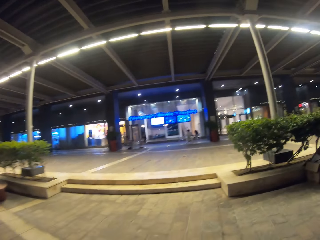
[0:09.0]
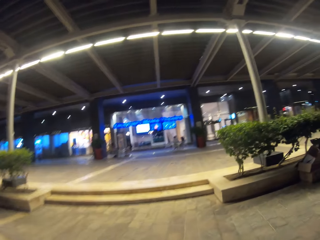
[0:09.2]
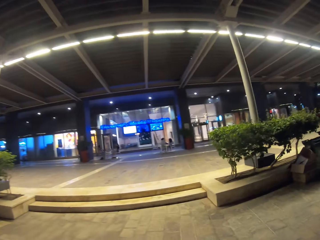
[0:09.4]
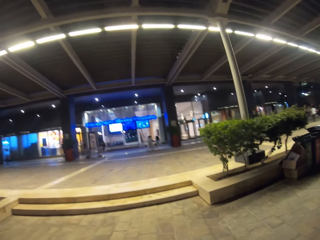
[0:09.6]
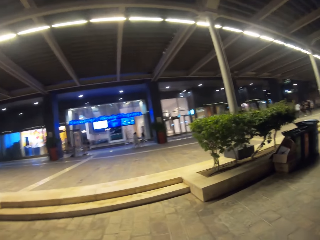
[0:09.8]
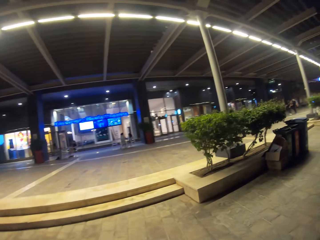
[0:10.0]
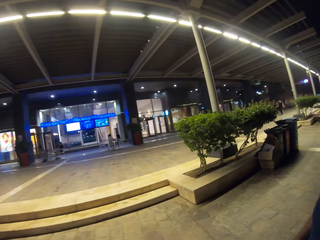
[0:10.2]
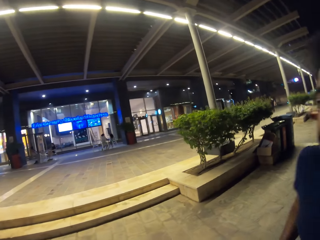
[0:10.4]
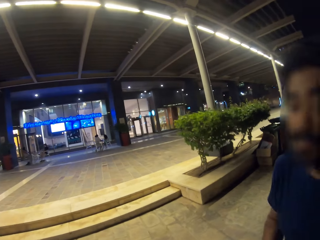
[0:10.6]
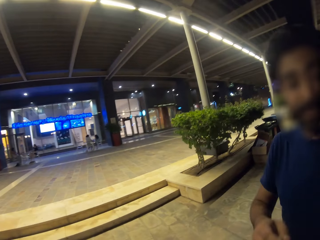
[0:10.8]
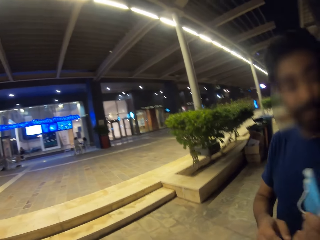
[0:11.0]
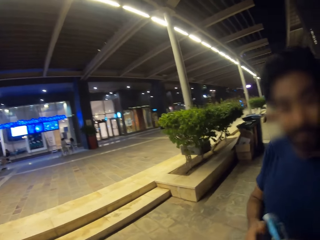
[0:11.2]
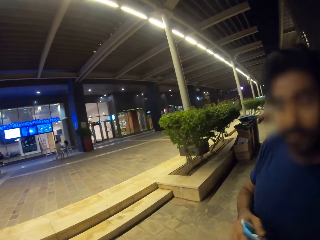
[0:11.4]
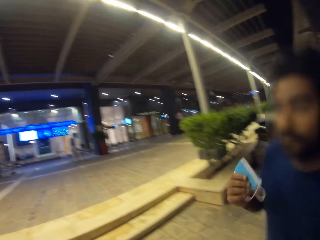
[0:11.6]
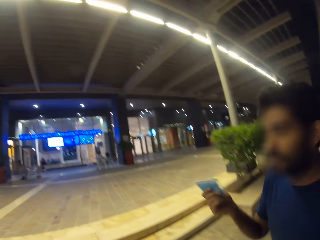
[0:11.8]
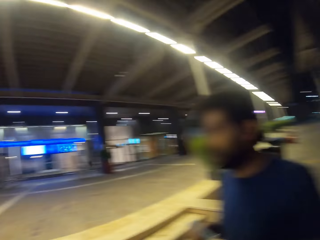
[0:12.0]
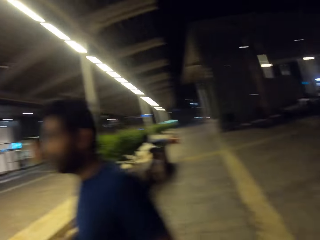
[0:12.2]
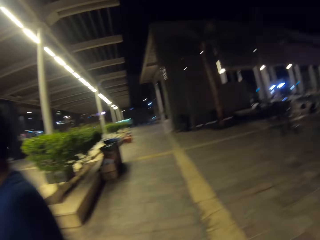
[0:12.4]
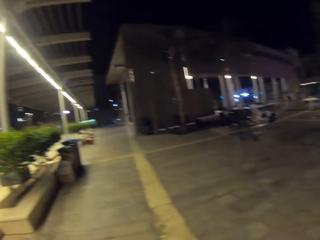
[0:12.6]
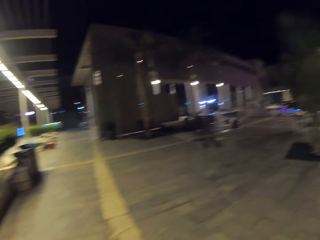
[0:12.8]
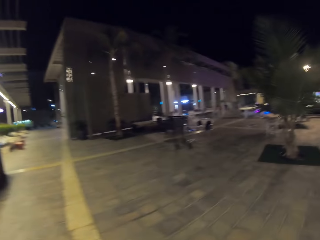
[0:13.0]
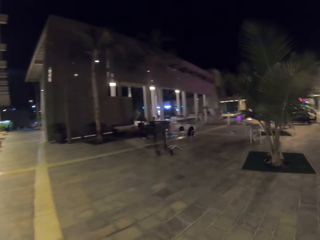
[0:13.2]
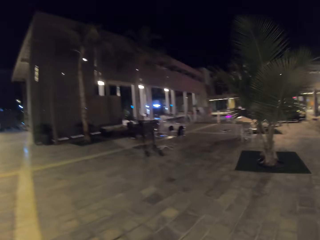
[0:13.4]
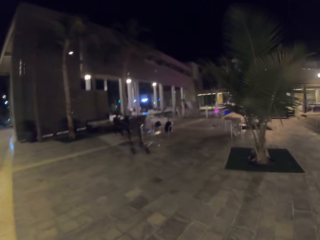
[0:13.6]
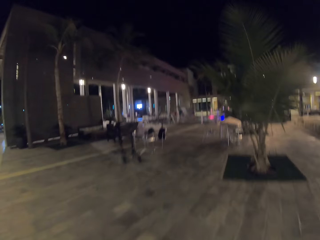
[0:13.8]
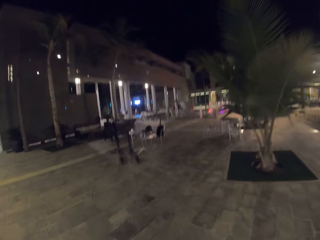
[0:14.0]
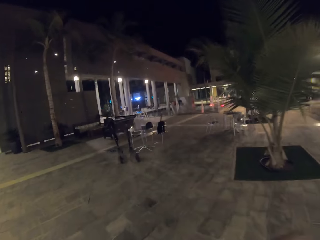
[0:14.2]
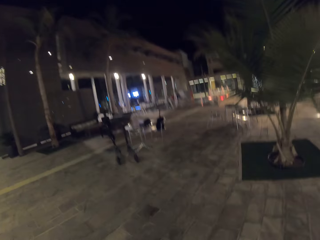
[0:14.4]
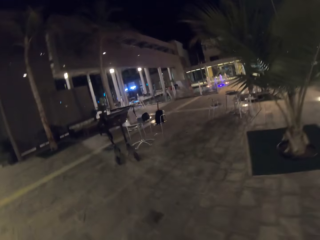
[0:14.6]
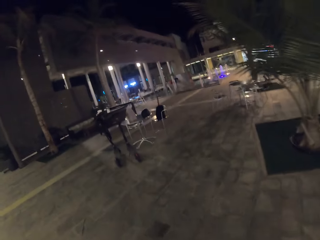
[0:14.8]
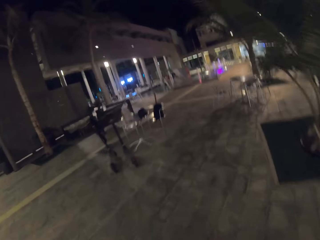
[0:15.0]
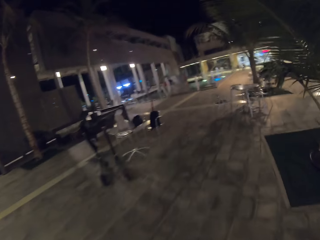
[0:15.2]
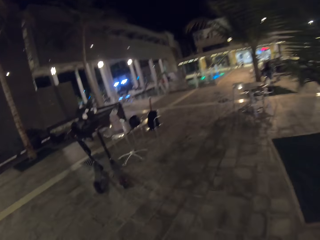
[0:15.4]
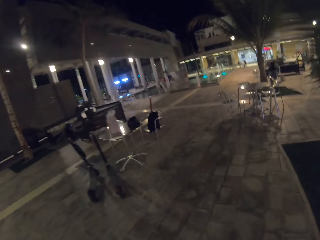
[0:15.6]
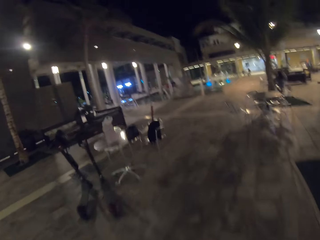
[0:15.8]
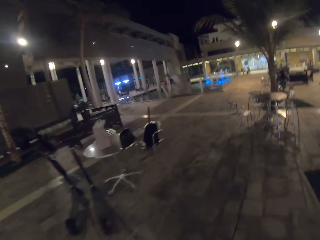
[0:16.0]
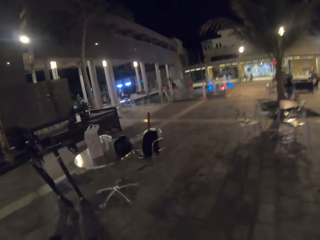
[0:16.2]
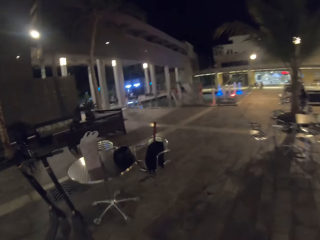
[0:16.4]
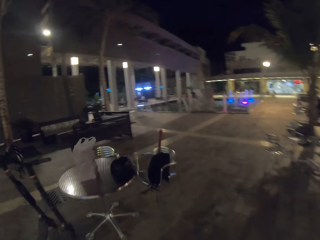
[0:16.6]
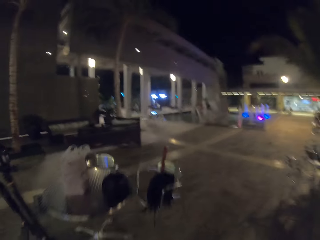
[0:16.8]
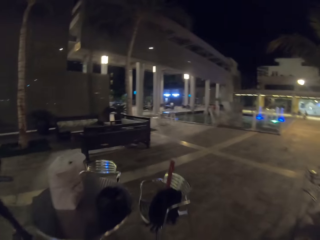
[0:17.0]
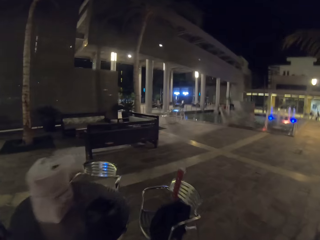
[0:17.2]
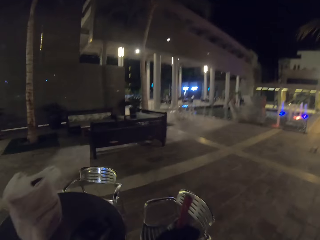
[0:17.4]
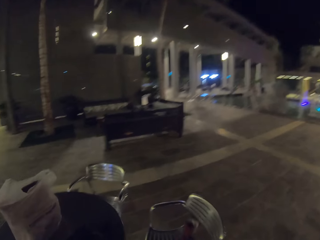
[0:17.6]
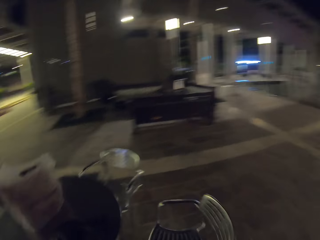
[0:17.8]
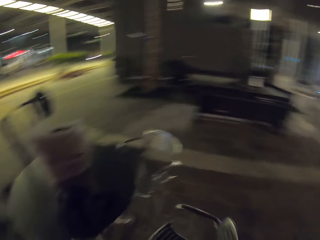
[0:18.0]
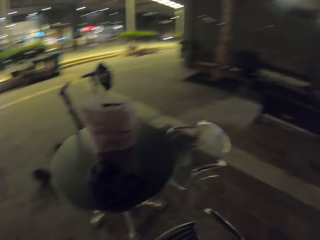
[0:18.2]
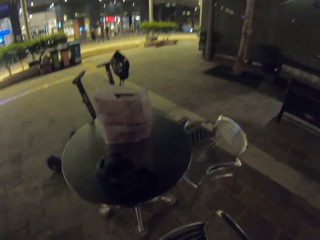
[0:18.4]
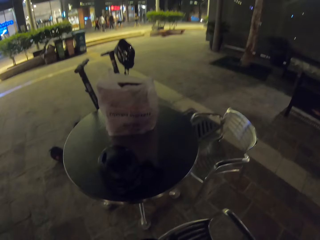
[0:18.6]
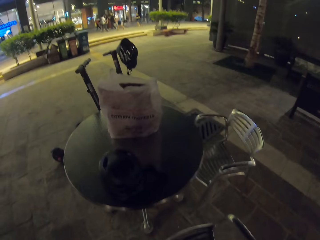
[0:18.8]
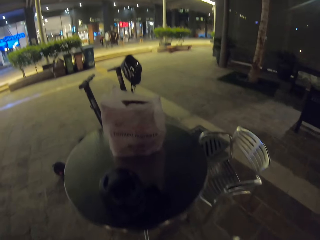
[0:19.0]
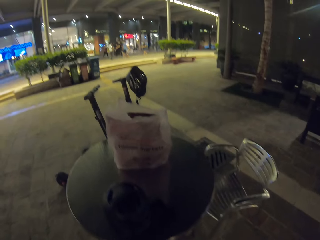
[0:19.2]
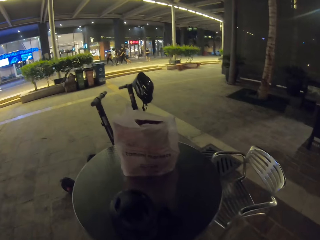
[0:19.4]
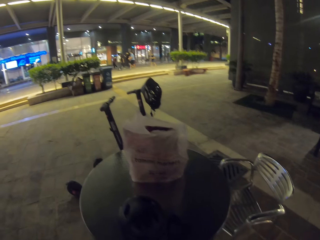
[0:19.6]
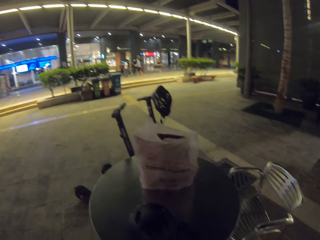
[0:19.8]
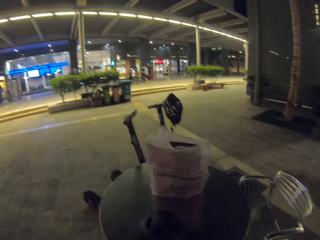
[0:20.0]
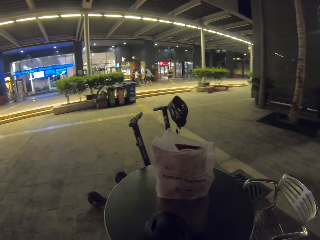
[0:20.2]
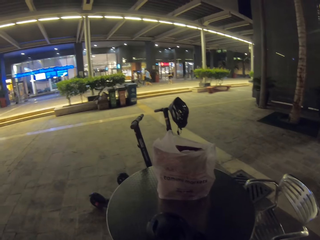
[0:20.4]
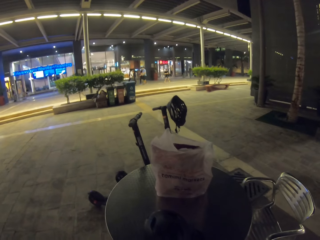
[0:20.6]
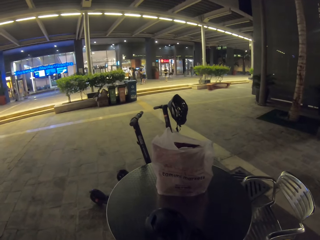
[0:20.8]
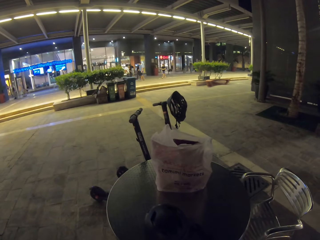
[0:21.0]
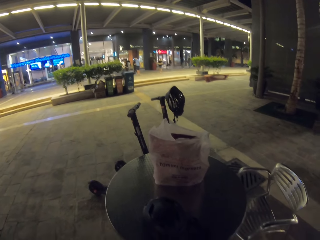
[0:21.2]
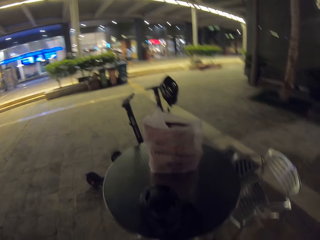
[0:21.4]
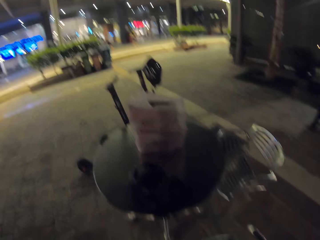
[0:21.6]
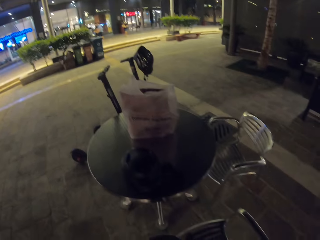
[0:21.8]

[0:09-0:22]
A man holds a mask. The camera wearer dialogues with the man. They walk towards the table and chairs outside. They look at the helmet and shopping bag on the table.

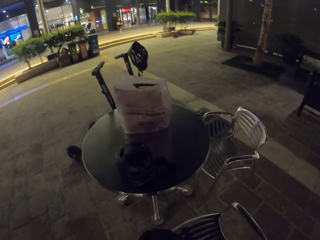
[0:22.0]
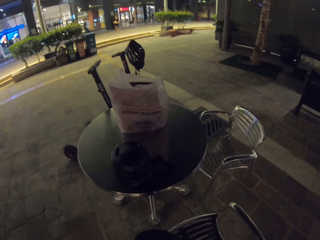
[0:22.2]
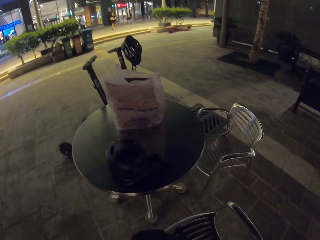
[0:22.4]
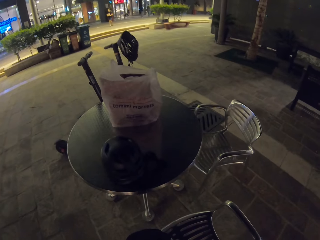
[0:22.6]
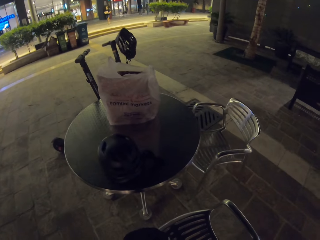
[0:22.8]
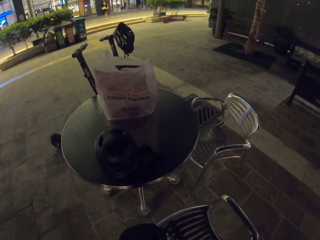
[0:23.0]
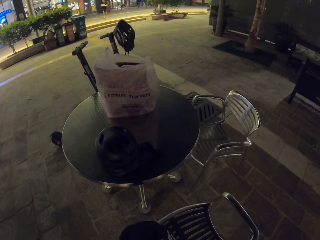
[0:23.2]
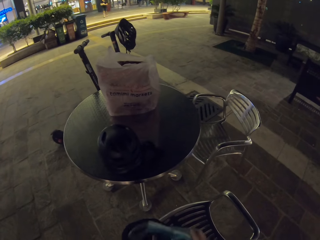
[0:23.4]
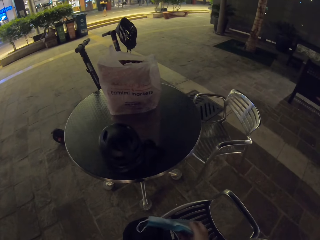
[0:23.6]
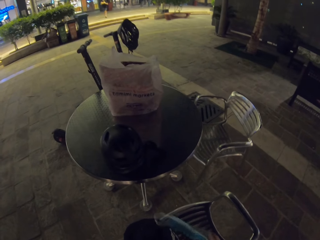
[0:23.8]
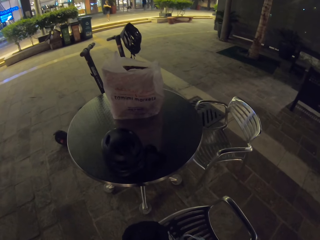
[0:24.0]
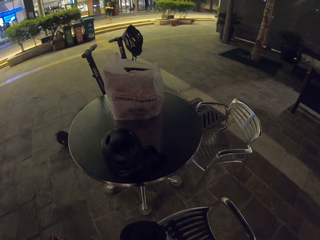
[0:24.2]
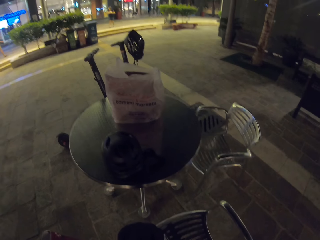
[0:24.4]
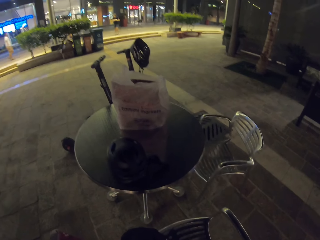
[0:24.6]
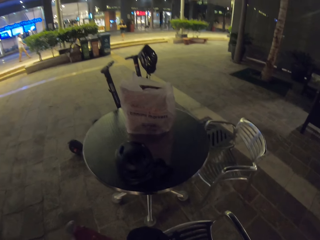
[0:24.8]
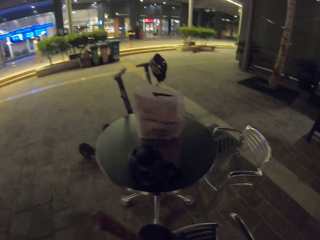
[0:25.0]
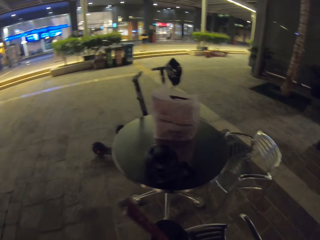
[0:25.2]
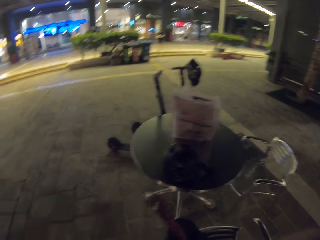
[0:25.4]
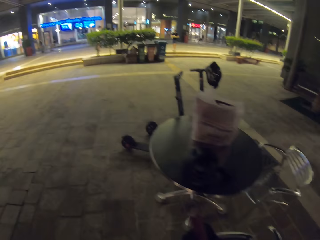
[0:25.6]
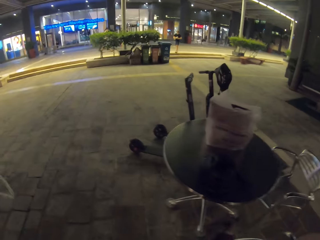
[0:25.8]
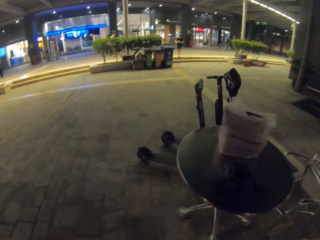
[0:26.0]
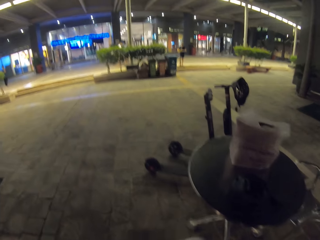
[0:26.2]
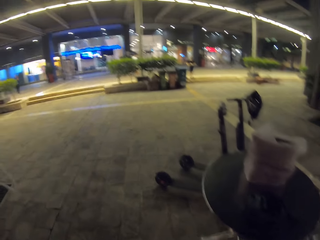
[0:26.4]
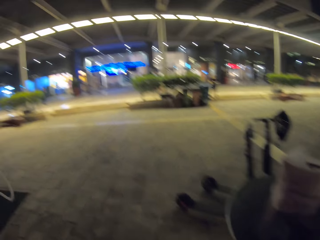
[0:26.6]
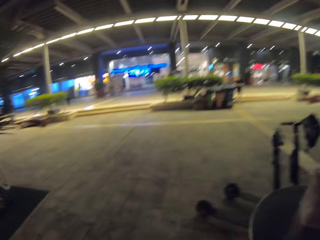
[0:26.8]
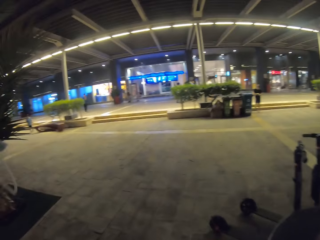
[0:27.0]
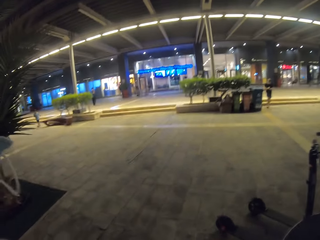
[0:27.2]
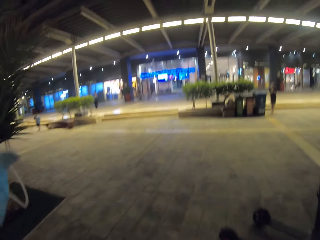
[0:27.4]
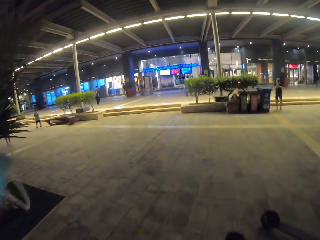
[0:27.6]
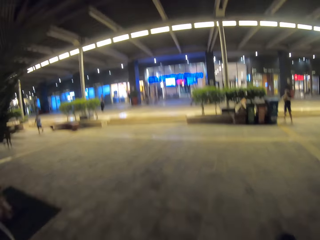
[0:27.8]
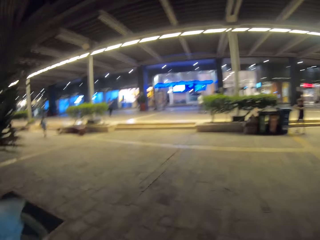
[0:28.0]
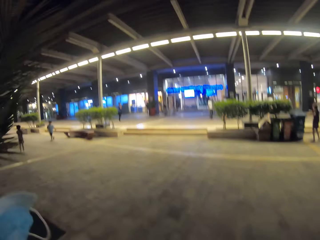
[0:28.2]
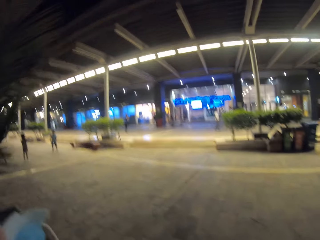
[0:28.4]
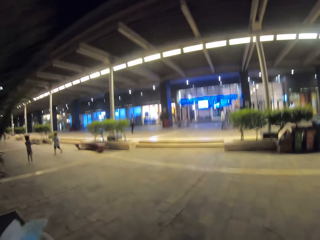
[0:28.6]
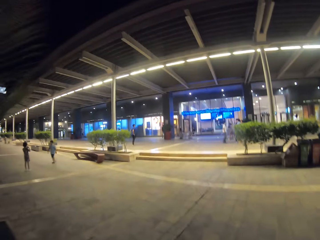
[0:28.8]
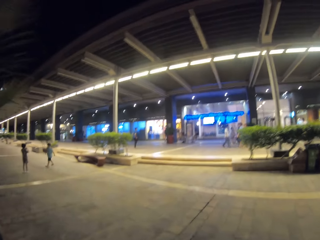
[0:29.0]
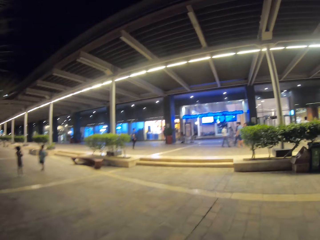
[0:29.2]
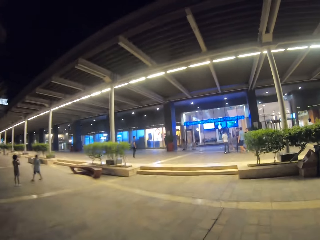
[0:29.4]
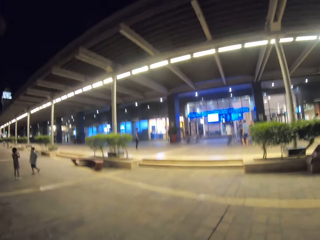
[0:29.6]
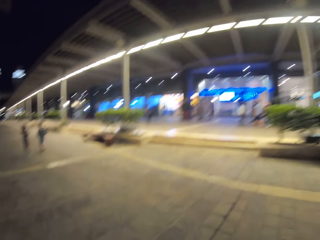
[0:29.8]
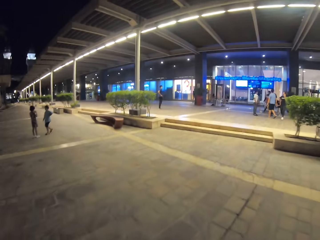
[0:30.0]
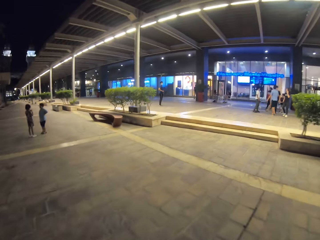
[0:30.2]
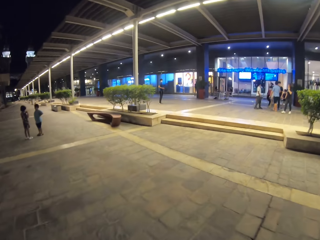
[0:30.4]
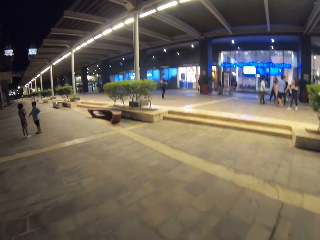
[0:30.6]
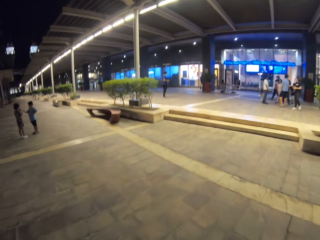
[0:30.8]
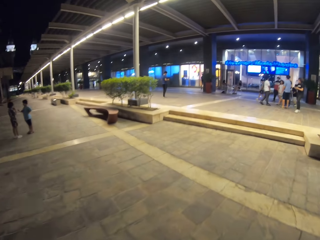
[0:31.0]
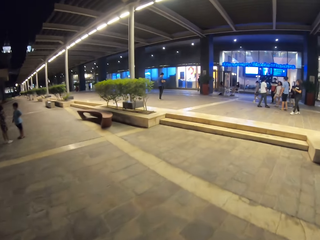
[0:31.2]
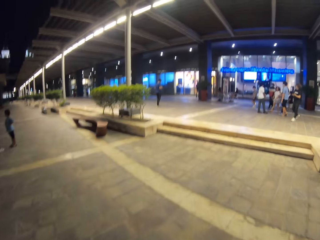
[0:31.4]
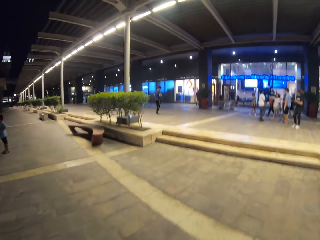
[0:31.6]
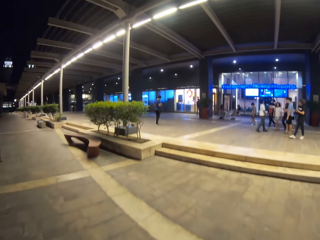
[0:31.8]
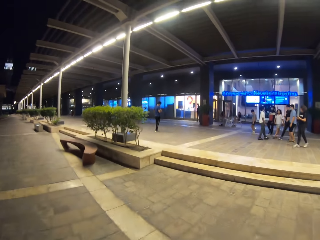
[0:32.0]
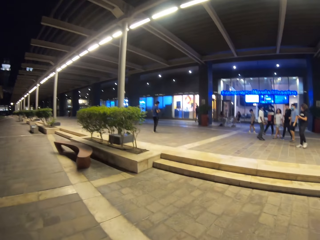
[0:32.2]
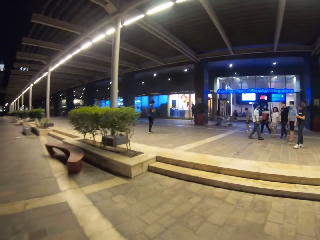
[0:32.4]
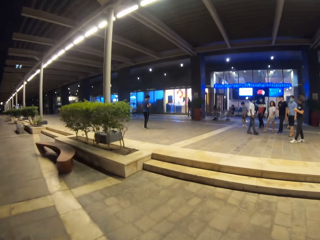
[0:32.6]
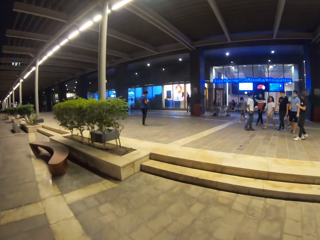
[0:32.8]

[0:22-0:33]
The camera wearer walks with the man to the shop on the pathway.
